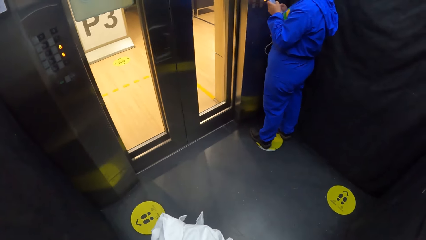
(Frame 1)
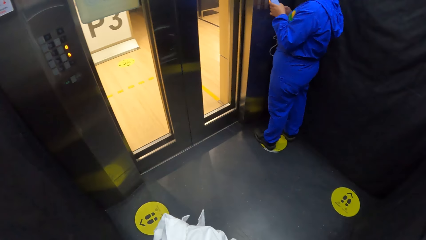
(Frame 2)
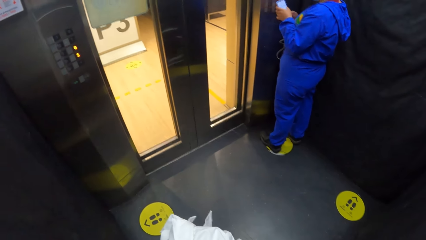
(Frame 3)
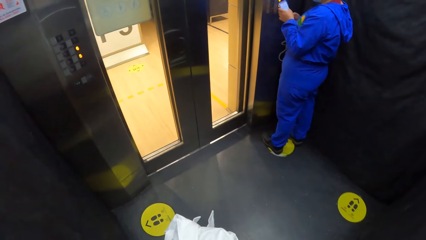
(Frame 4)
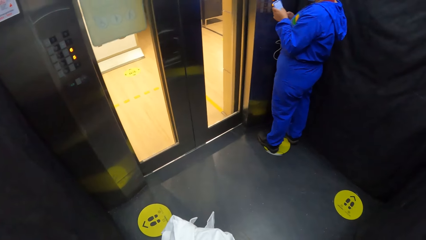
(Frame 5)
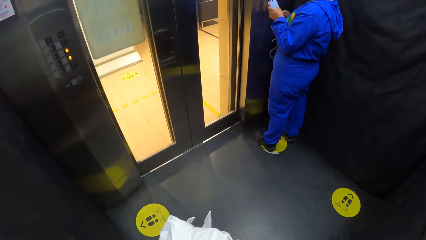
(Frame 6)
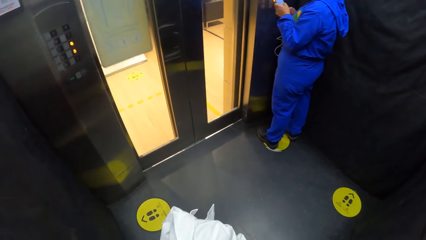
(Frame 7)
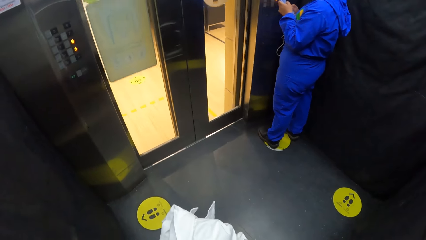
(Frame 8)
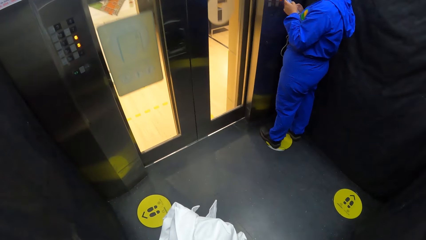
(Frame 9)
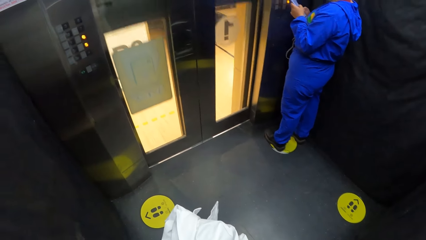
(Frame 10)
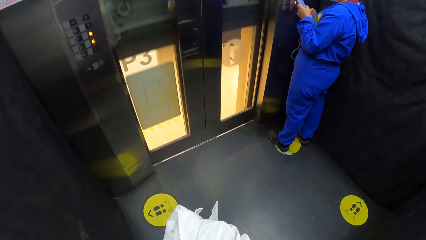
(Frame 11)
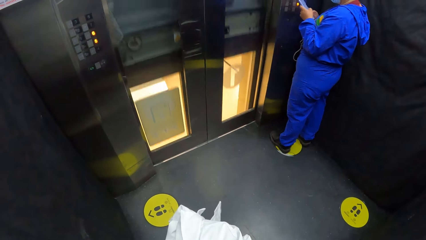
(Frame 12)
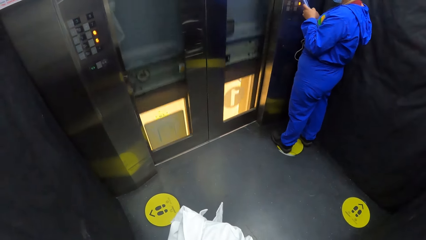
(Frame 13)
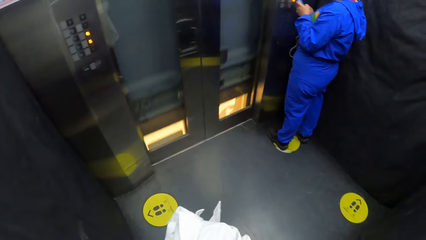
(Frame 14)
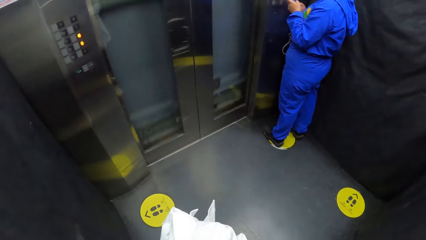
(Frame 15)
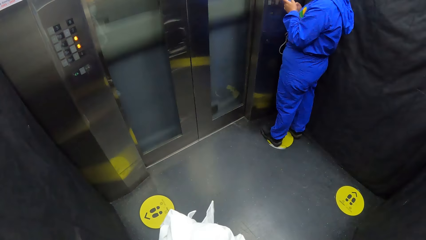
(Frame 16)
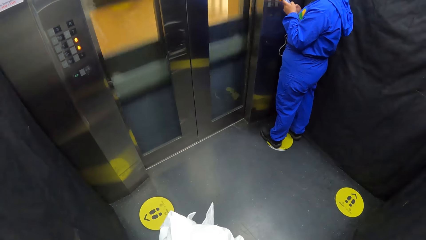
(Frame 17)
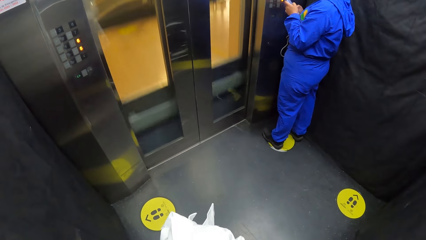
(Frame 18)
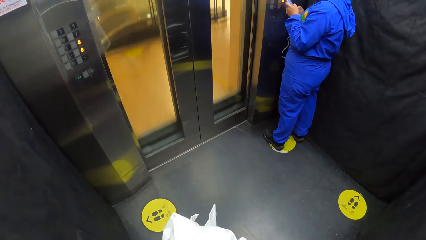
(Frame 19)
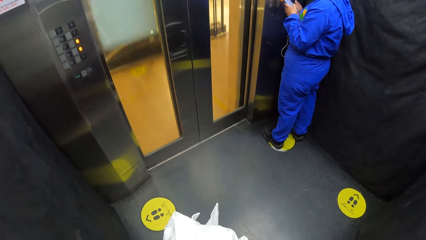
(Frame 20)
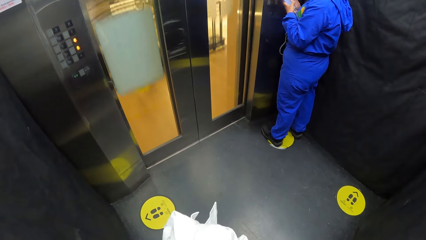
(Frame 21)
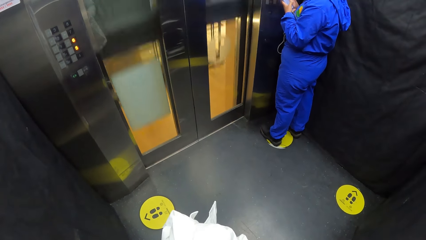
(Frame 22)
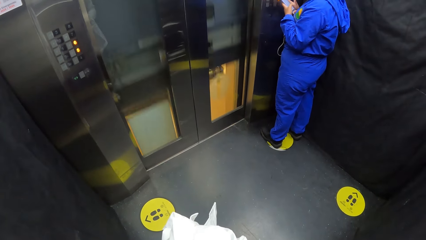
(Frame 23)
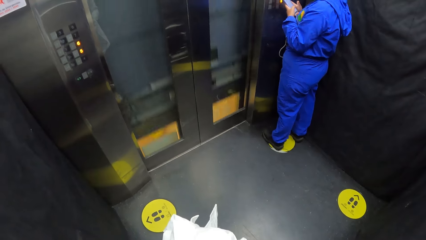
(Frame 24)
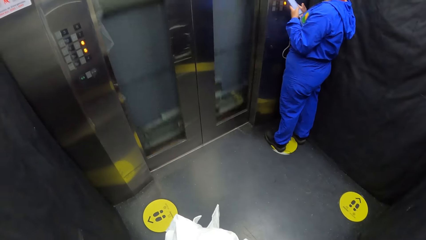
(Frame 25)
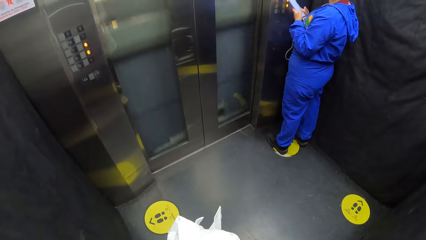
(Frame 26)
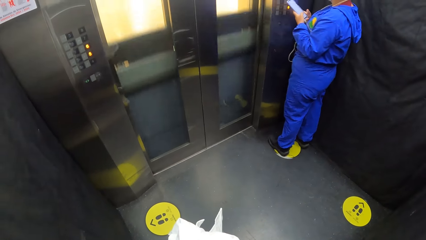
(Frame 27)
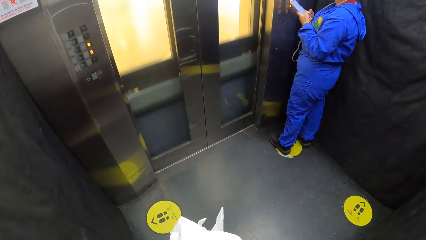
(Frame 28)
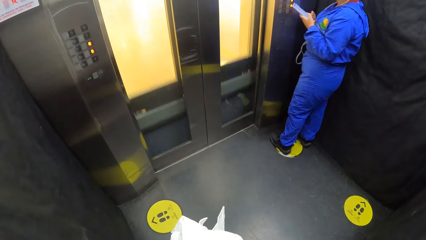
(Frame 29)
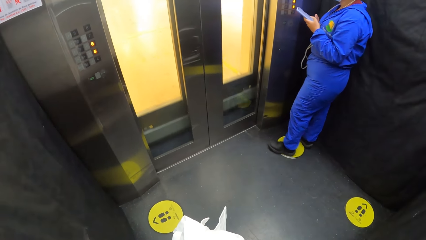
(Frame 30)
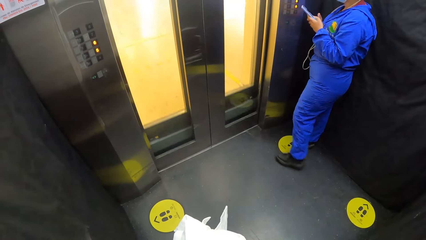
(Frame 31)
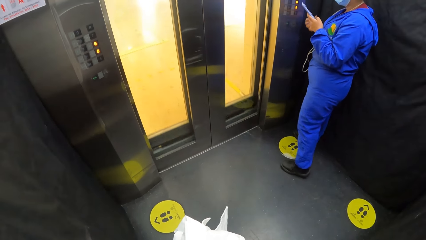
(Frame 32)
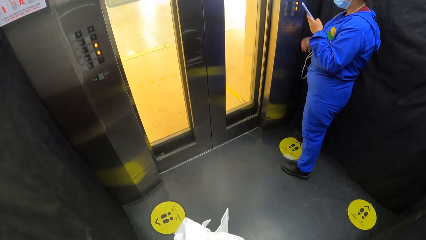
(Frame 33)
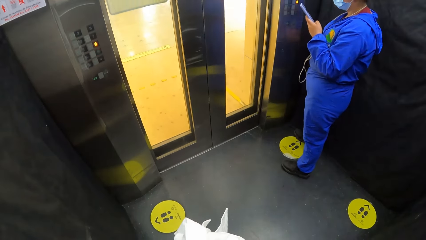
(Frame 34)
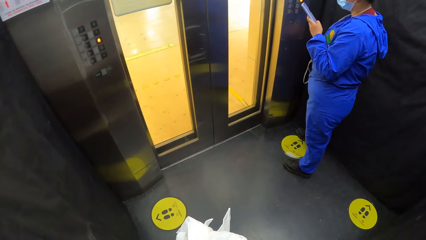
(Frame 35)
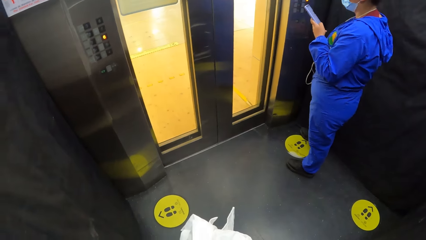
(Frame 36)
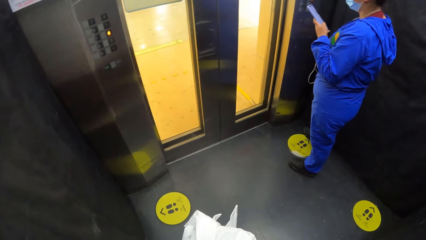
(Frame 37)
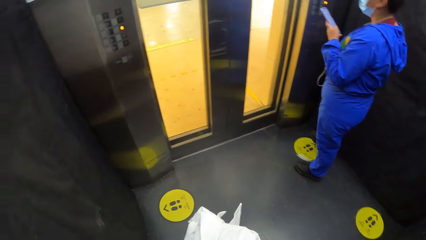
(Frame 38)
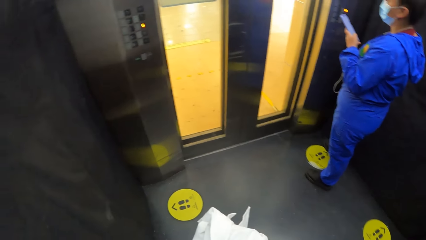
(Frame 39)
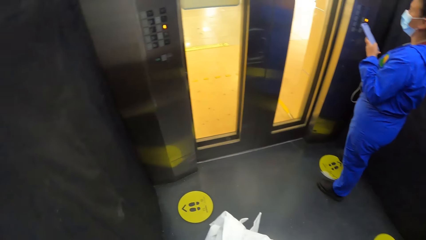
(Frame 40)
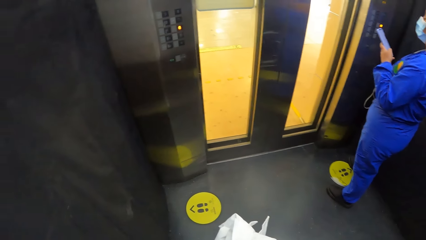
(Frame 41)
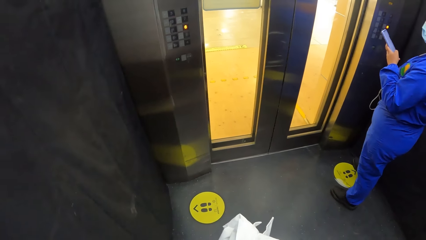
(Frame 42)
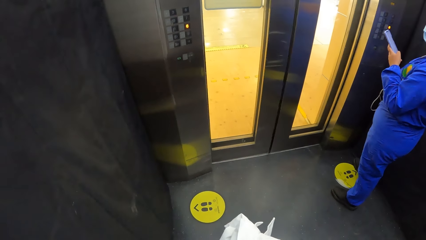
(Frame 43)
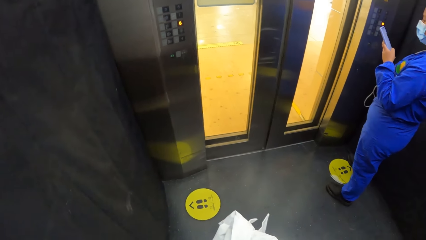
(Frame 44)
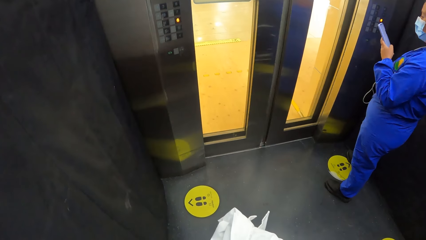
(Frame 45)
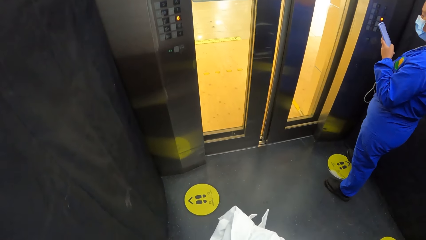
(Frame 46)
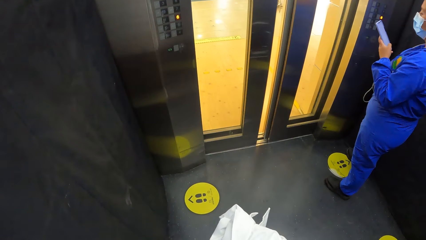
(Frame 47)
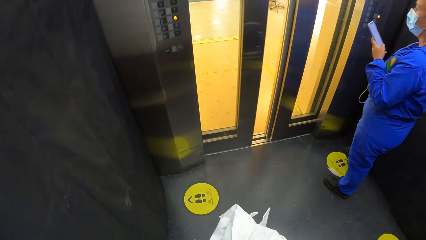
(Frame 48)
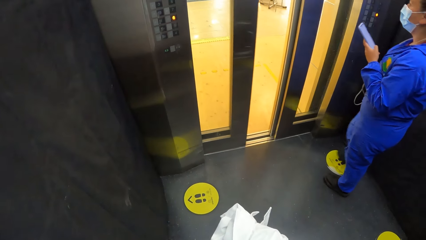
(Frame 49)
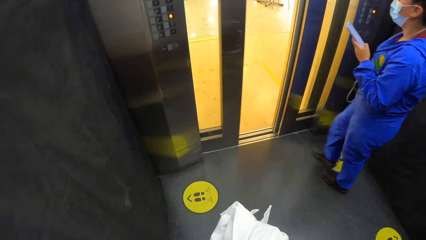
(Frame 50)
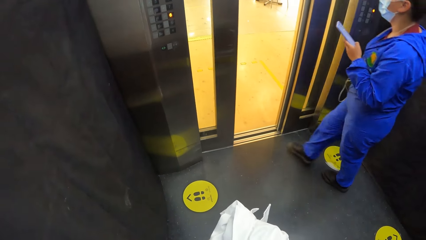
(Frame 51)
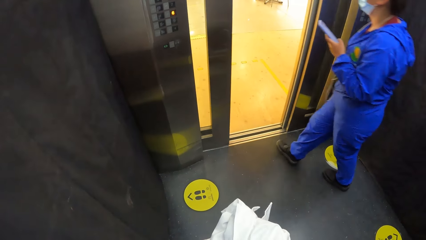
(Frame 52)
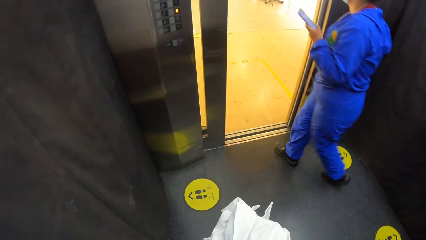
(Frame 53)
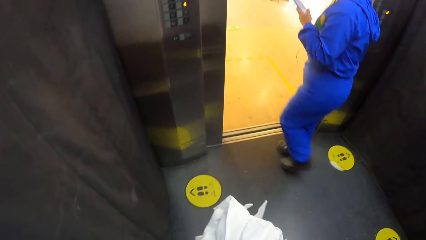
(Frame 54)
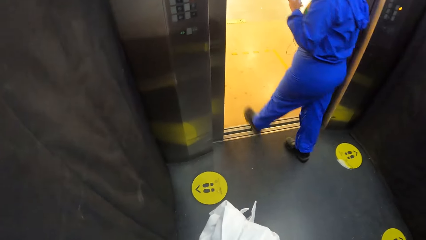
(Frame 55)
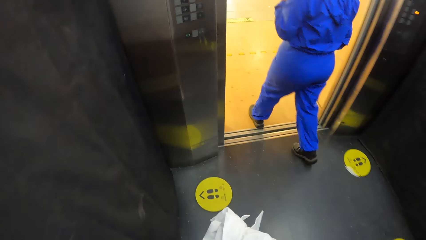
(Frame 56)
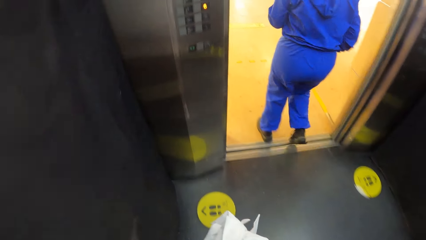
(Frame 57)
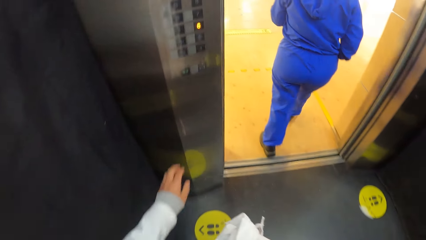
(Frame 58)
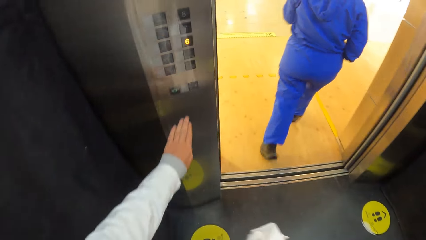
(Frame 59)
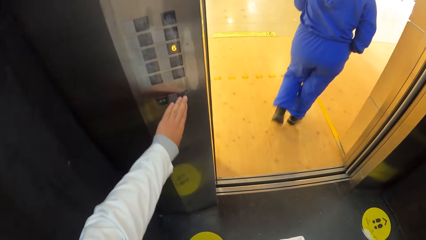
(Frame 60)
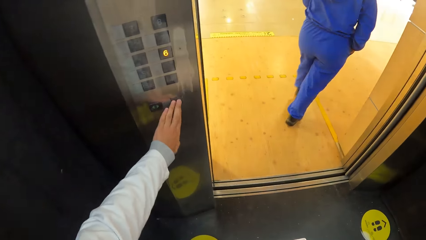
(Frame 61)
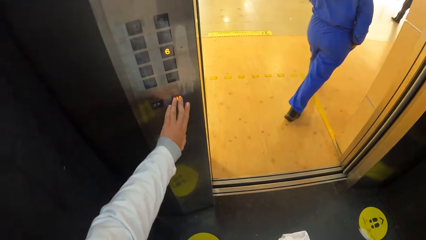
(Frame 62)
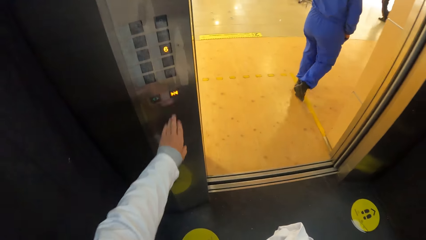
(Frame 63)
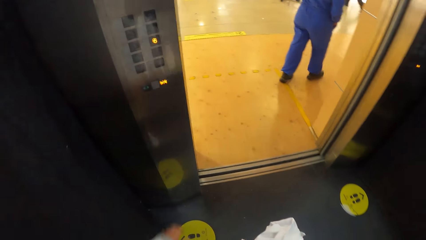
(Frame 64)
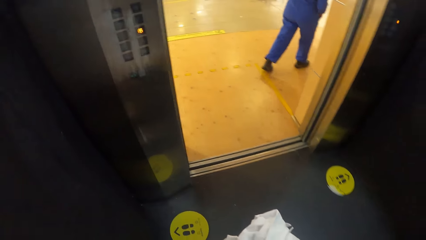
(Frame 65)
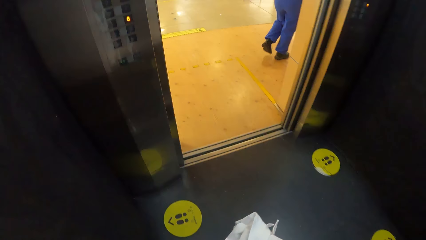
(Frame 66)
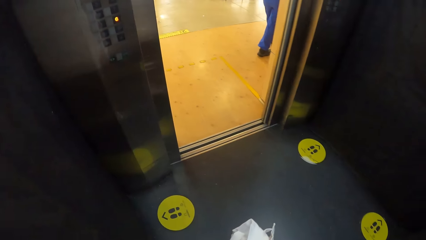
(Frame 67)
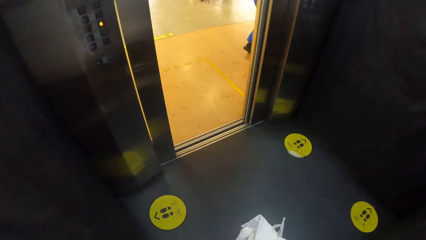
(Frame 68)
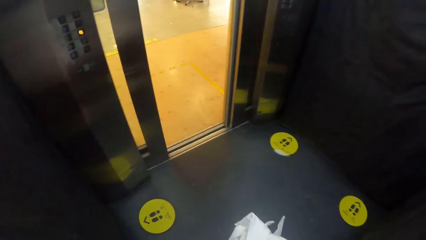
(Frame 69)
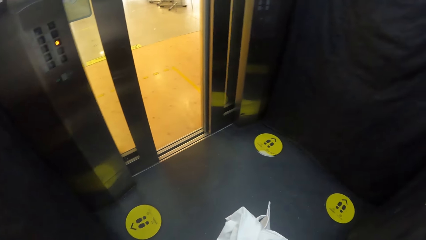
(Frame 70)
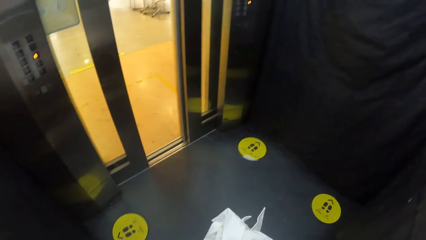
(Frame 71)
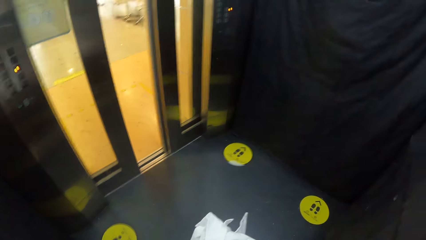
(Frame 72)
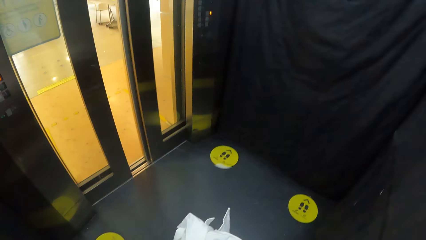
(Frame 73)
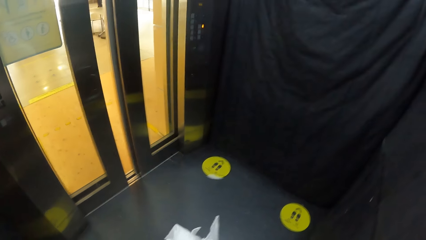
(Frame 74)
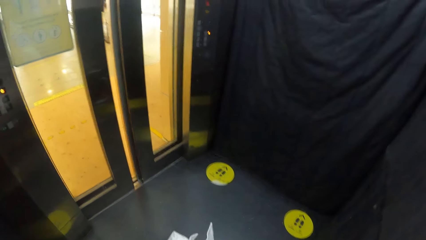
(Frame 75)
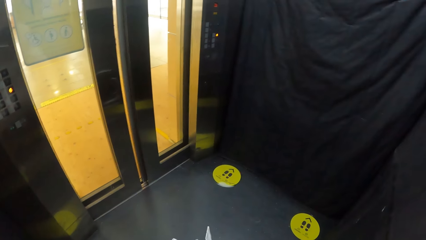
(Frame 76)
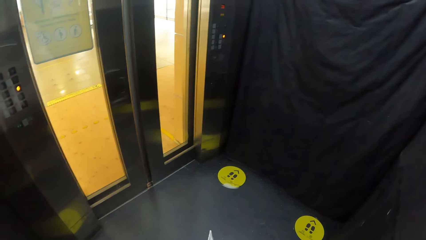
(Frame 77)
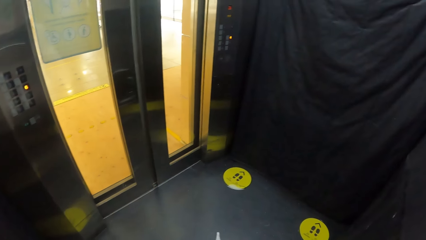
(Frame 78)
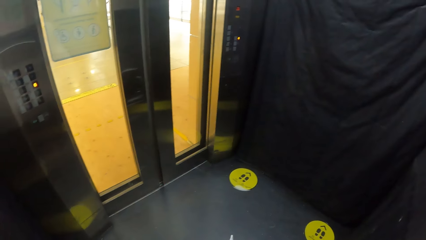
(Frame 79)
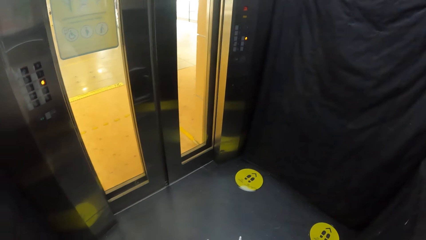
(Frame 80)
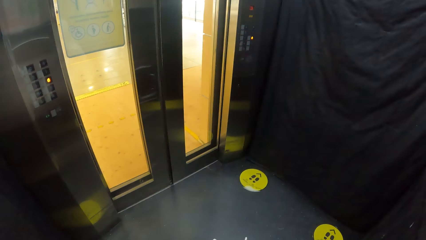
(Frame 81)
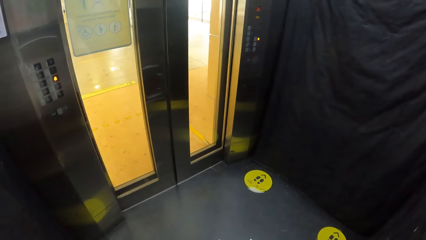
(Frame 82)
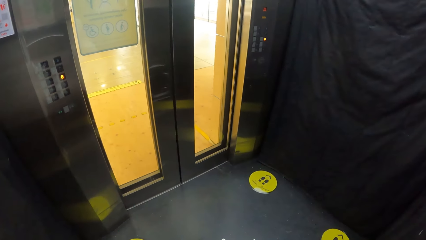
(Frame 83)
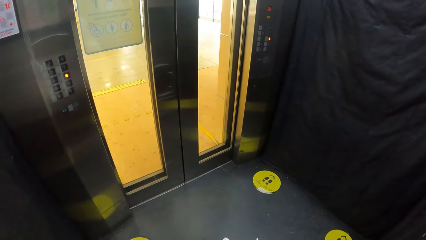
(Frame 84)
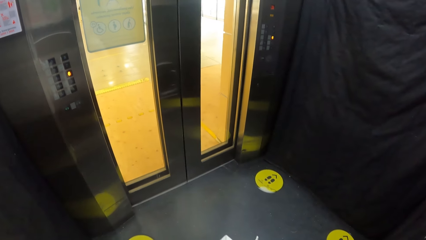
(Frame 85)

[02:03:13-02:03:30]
A woman operates a phone with both hands. The woman walks out of the elevator. The camera wearer pushes the elevator button with her left hand.
